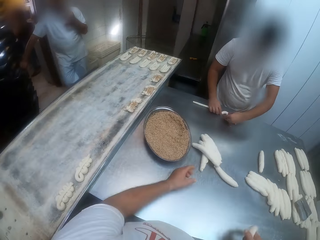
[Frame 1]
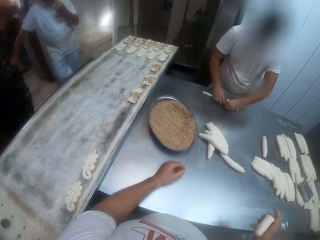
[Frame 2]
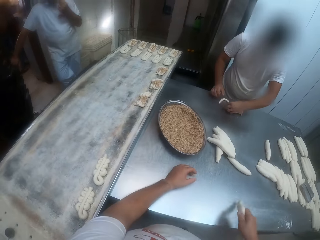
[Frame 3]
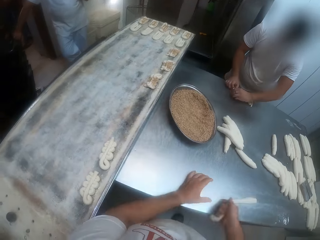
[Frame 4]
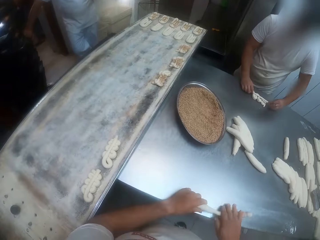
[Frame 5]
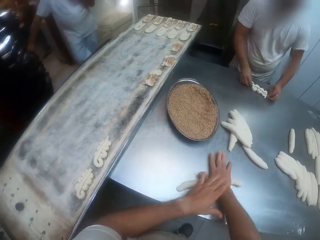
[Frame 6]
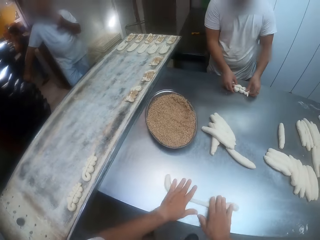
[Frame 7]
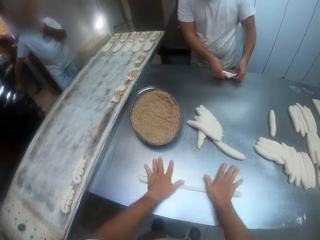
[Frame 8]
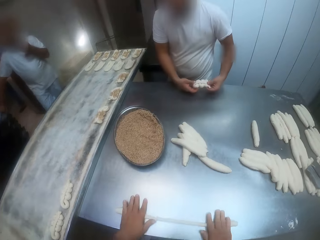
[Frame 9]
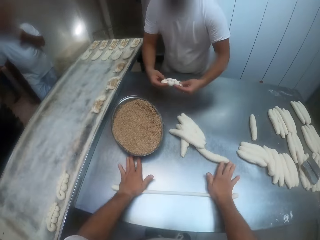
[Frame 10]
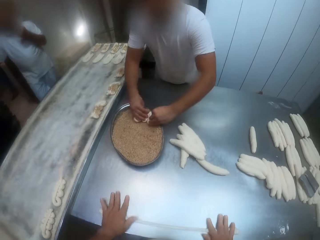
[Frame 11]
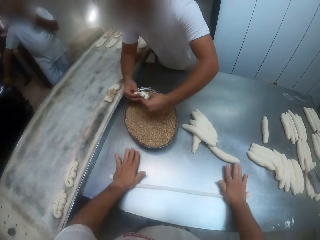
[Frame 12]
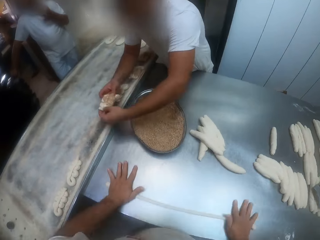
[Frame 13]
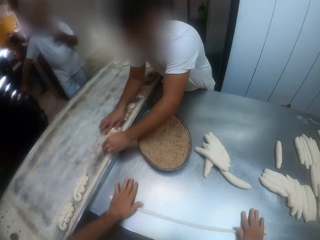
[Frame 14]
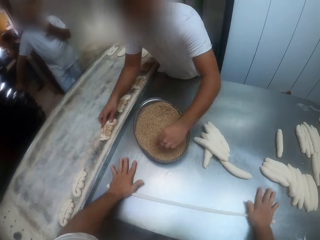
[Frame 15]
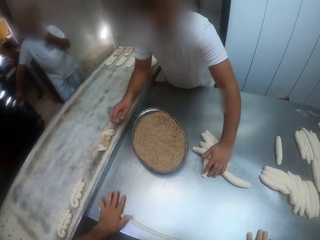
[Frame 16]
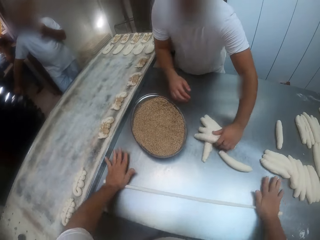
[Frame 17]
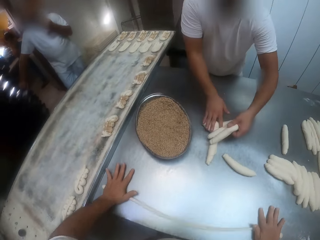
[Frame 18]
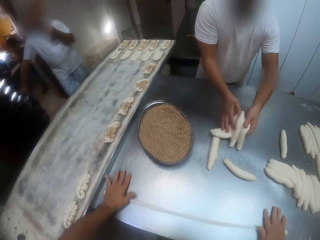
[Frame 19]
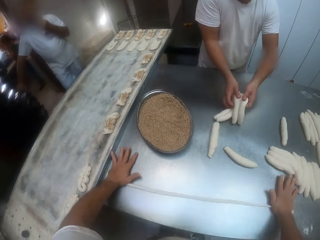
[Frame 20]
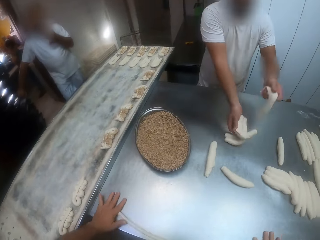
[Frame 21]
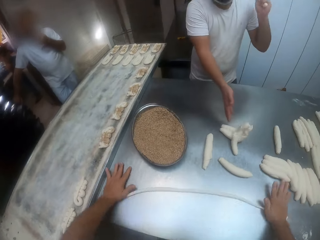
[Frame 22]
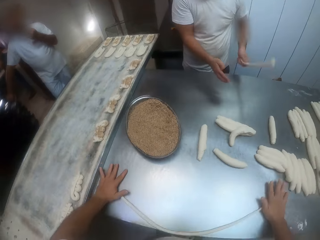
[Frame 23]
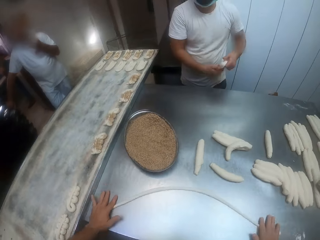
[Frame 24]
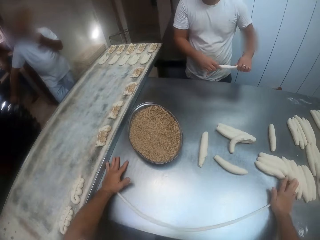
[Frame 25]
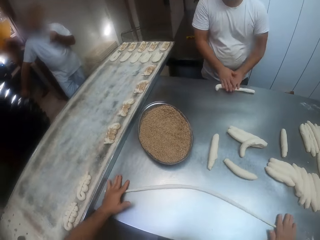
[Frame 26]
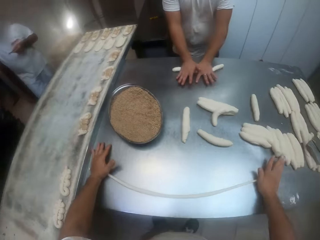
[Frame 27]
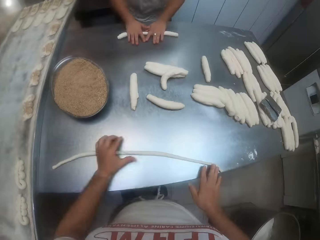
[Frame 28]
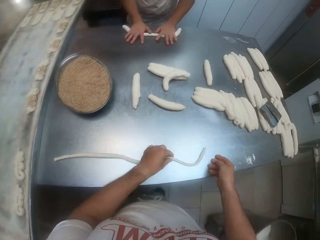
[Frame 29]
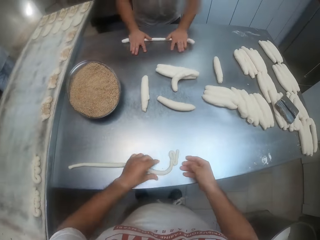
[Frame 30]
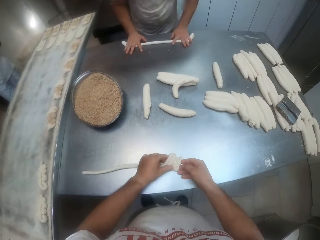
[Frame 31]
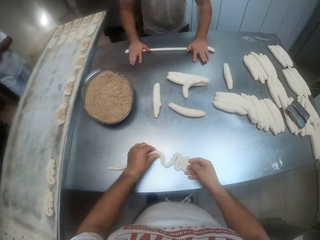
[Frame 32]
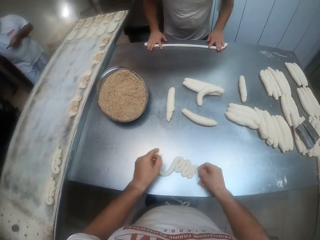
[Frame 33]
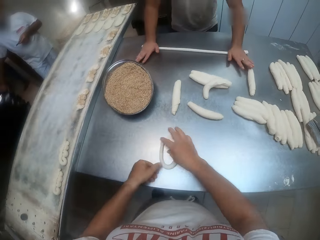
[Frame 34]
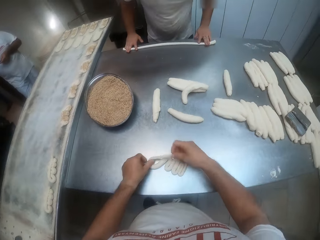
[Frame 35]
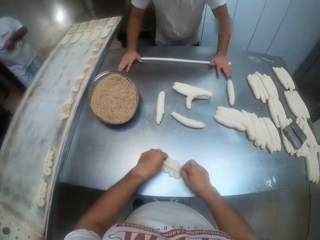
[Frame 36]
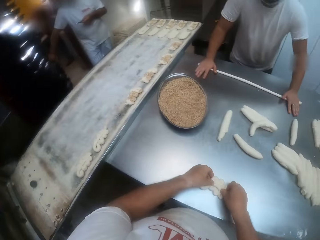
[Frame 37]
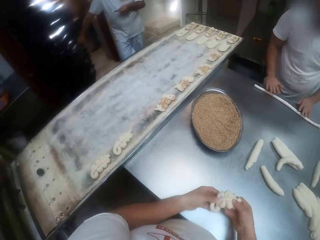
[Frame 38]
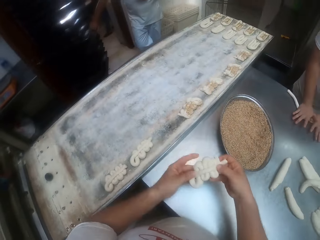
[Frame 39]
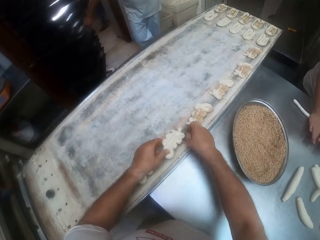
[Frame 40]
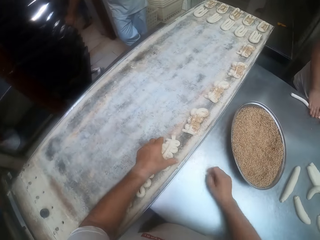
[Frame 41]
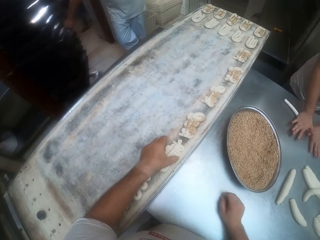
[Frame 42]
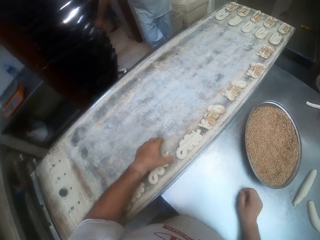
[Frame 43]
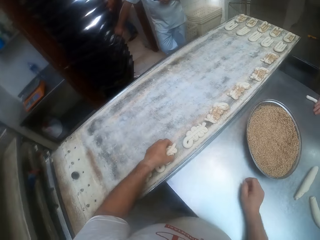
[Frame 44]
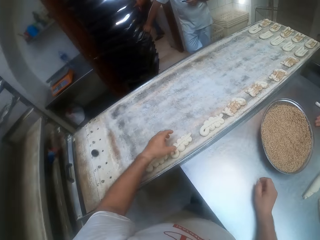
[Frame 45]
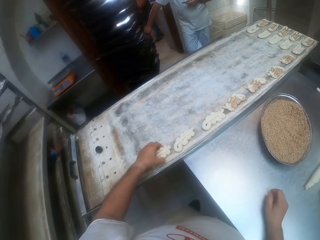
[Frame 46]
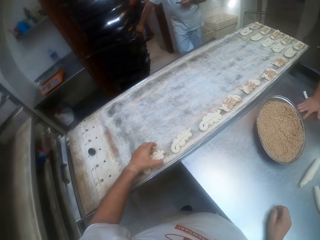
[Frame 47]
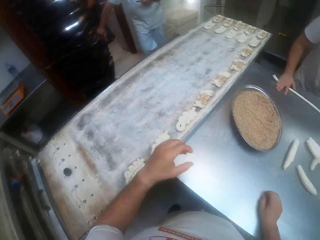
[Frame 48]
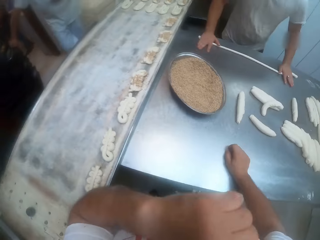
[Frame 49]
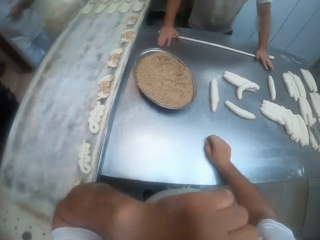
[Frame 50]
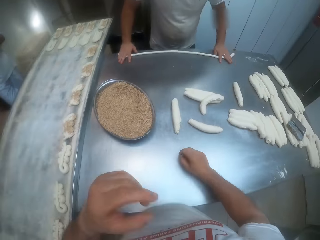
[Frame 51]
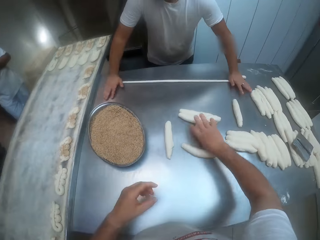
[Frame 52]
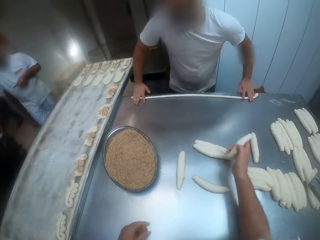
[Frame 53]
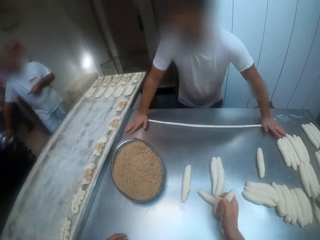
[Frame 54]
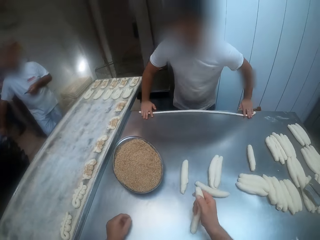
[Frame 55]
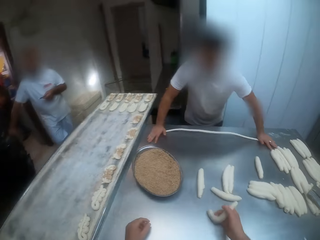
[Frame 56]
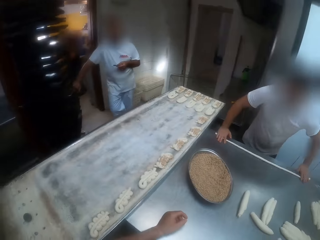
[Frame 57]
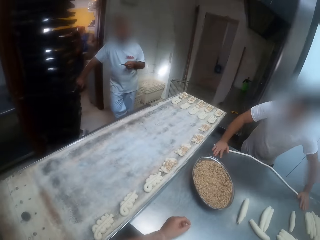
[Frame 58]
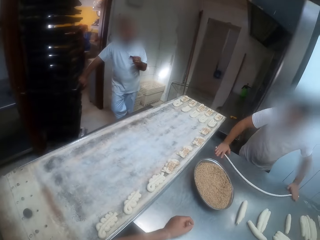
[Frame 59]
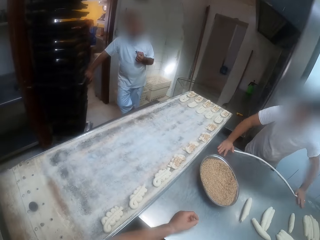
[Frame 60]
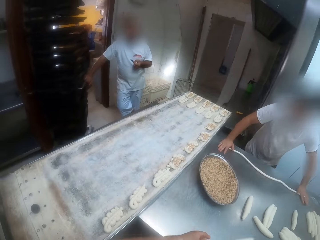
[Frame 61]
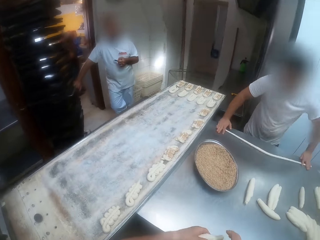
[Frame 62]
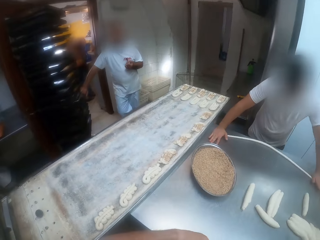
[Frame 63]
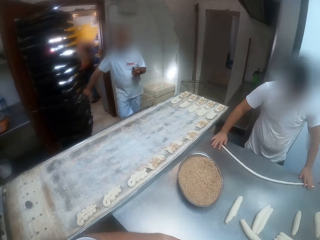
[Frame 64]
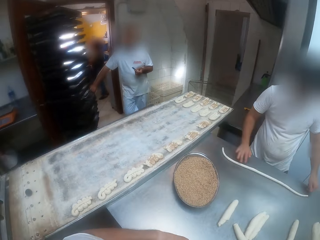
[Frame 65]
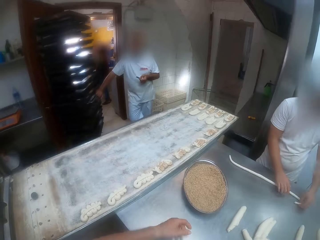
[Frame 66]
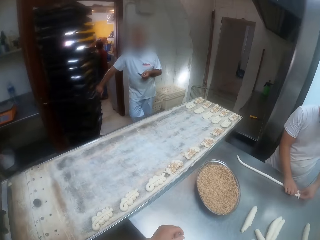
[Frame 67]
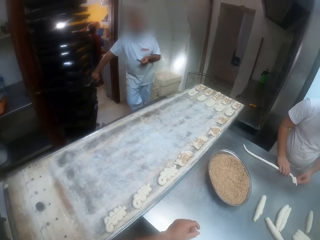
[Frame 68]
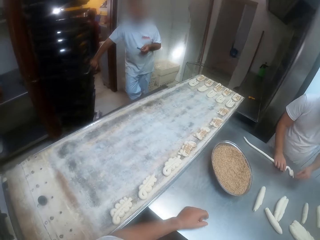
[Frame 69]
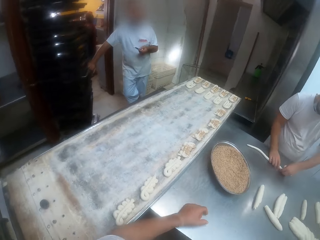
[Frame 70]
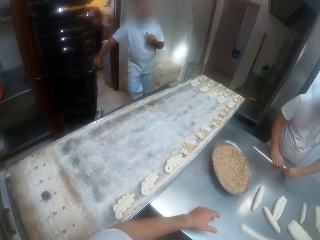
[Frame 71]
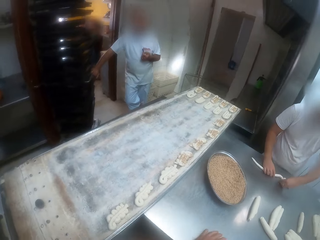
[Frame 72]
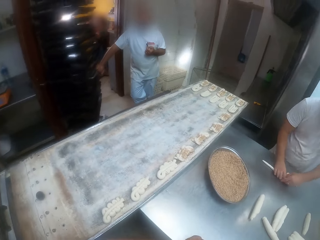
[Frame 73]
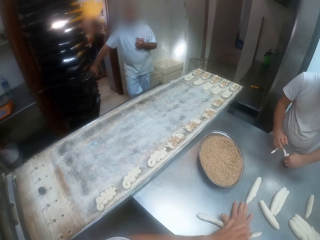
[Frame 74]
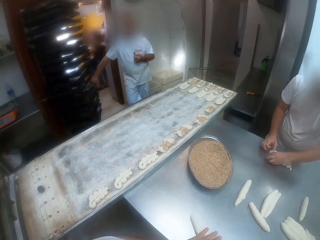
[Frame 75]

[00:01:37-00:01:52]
The camera wearer takes a dough from the doughs with his right hand. He drops the dough on the table. He shakes the dough with his right hand. He rolls the dough on the table with his right hand. He rolls the dough on the table with both hands. A man picks up a dough. He dips the dough into the tray of toppings with both hands. He places the dough on the tray with both hands. He takes a dough from two doughs with his left hand. He rolls the dough on the table with both hands. The camera wearer picks up the dough. He places the dough on the tray with both hands. He touches something. He takes a dough from the table with his right hand. He rolls the dough.

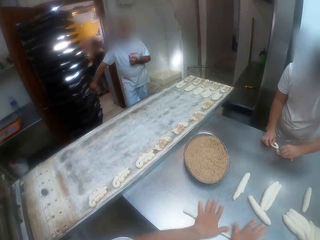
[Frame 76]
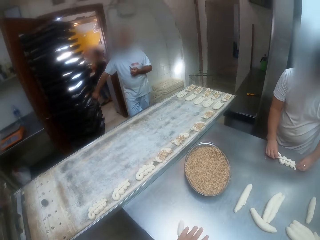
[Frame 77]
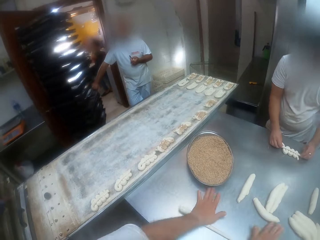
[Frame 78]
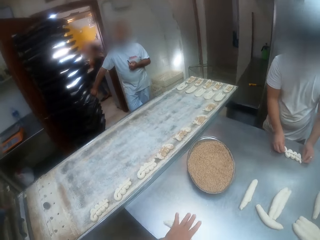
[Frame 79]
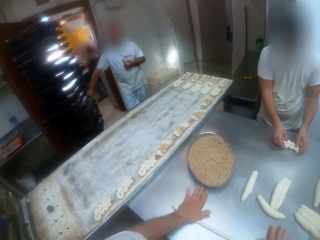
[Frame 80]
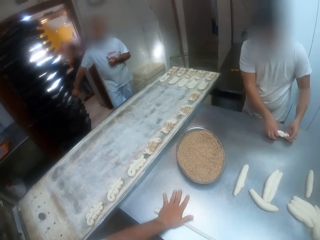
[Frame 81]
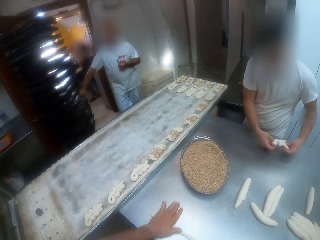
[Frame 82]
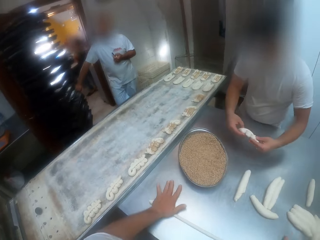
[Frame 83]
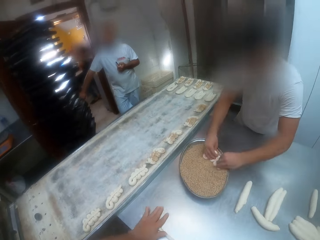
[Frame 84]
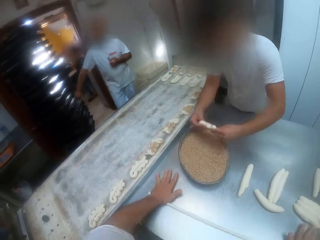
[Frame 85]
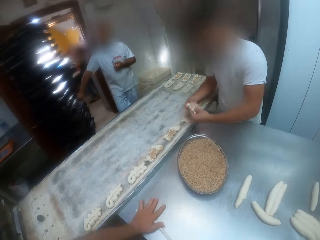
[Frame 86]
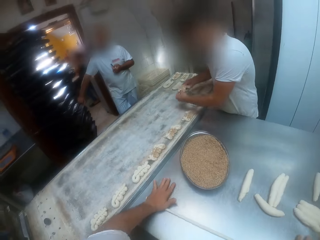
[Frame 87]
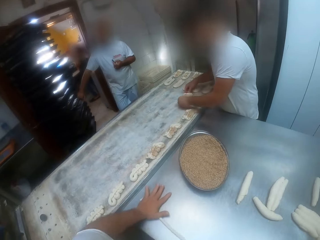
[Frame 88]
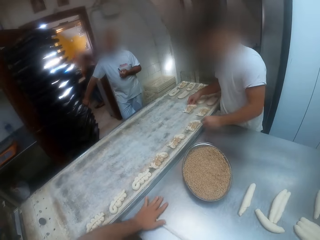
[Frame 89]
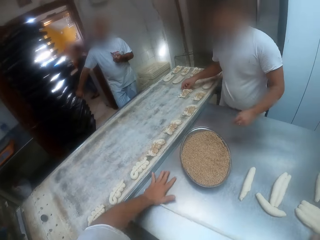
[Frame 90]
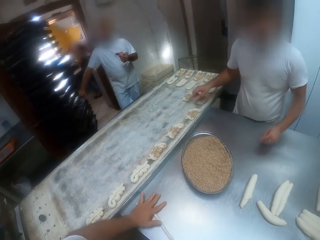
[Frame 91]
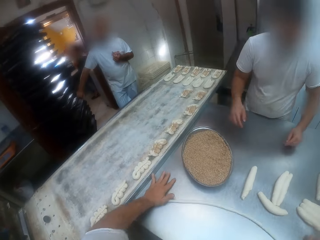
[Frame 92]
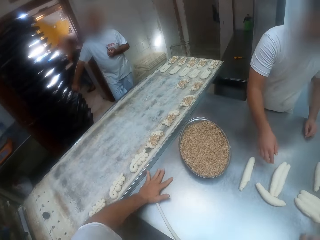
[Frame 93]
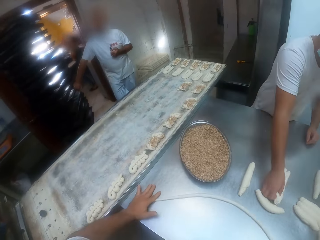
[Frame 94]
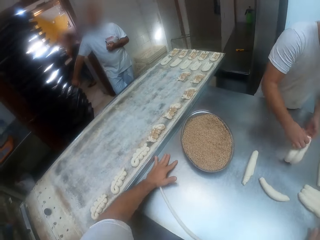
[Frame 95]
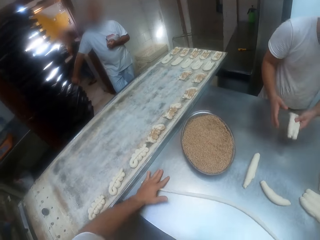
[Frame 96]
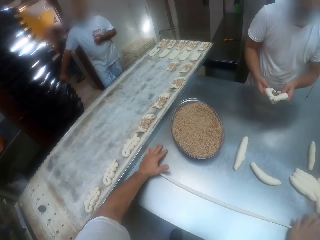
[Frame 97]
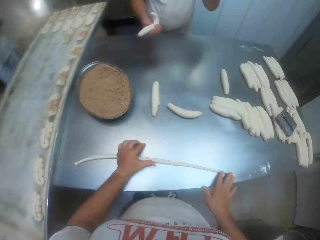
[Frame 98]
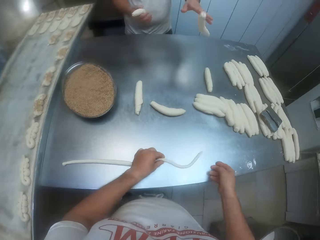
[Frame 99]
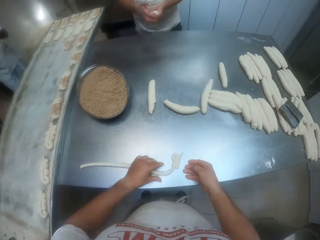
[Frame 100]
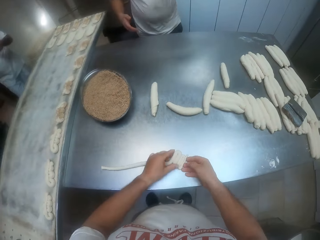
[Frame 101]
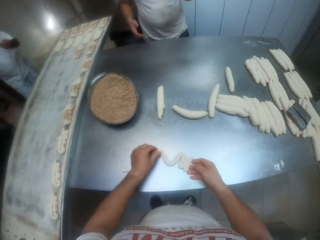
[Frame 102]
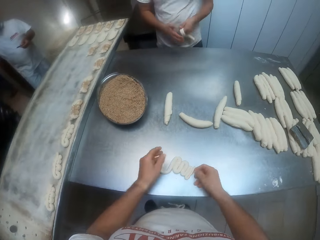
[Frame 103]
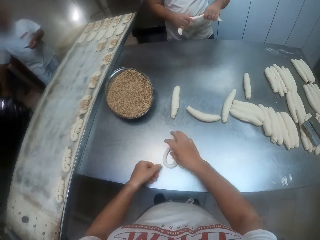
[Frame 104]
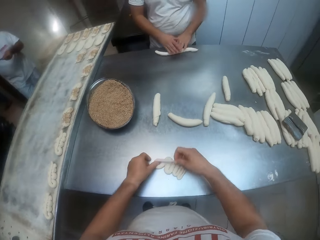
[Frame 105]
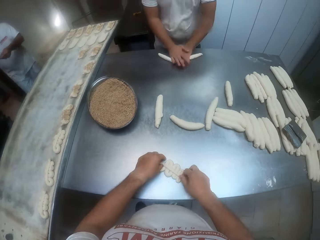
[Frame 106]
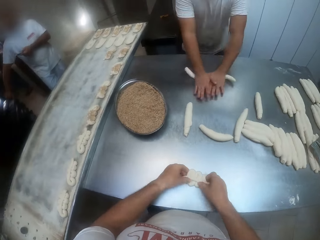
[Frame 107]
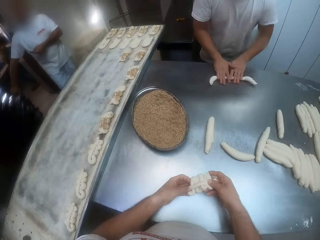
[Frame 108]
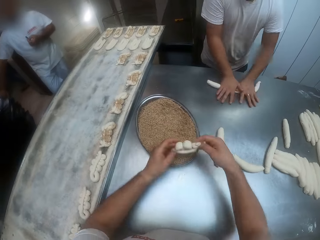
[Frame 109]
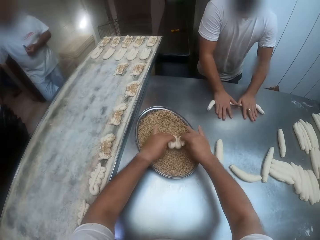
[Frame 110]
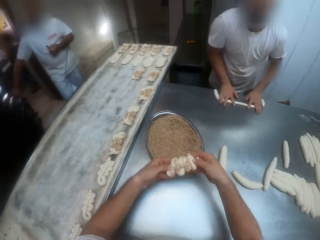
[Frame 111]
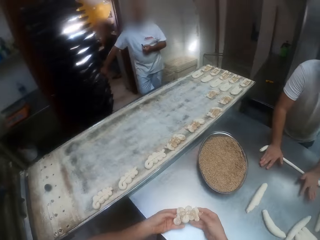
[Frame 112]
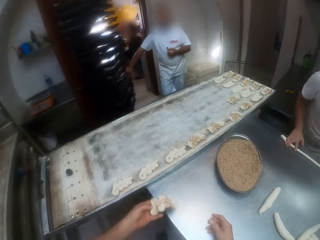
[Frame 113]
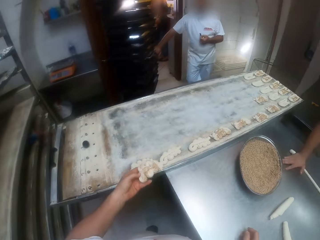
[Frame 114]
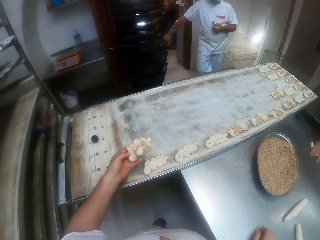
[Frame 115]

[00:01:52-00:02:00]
A man picks up a dough. He dips the dough into the tray of toppings with both hands. He places the dough on the tray with both hands. He takes a dough from two doughs with his right hand. He rolls the dough on the table with both hands. The camera wearer picks up the dough. They dip the dough into the tray of toppings with both hands.
